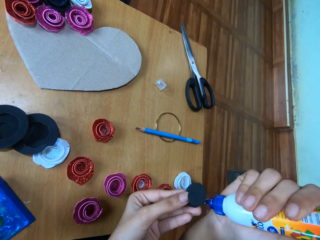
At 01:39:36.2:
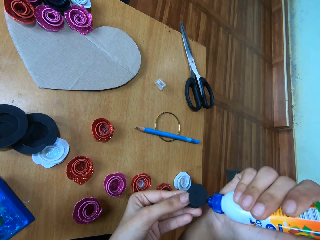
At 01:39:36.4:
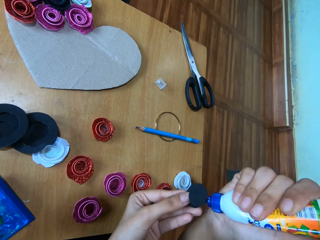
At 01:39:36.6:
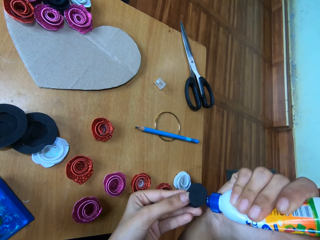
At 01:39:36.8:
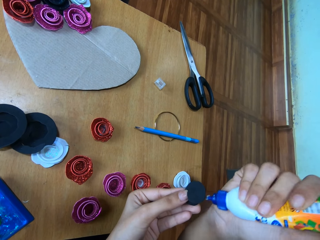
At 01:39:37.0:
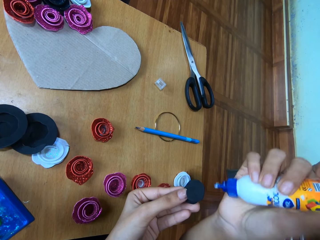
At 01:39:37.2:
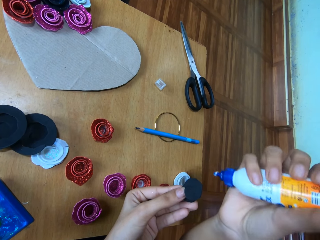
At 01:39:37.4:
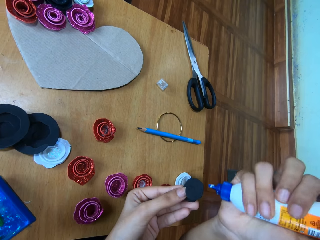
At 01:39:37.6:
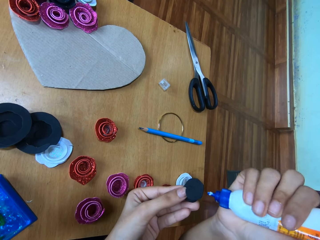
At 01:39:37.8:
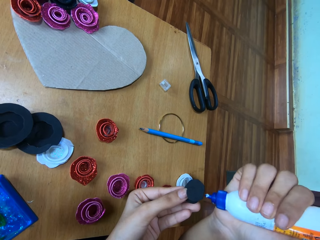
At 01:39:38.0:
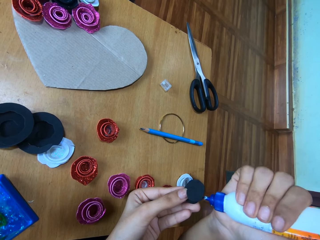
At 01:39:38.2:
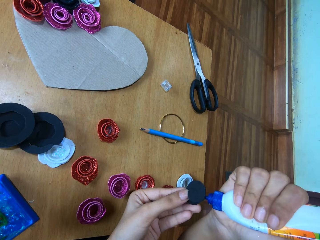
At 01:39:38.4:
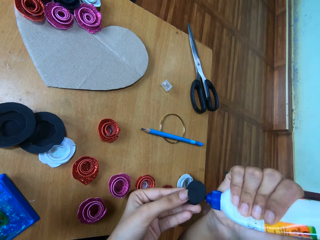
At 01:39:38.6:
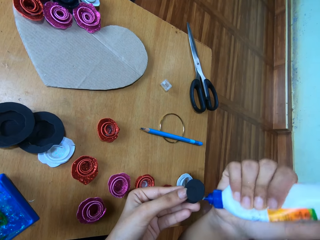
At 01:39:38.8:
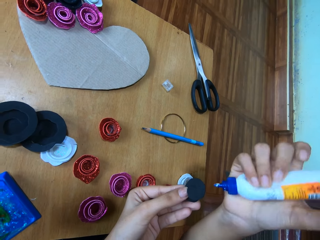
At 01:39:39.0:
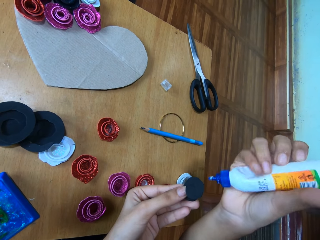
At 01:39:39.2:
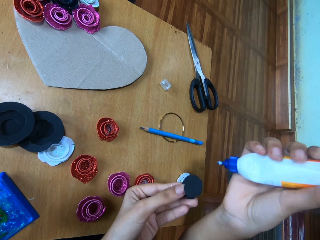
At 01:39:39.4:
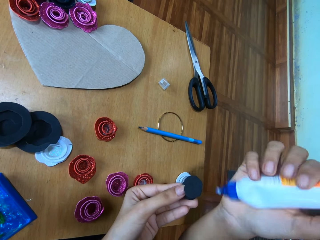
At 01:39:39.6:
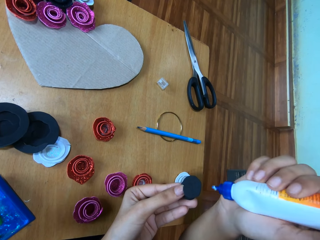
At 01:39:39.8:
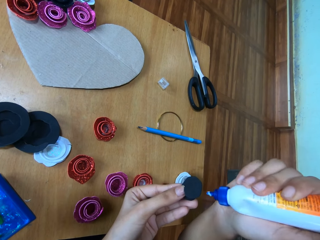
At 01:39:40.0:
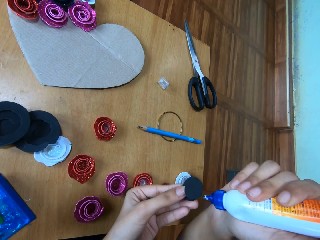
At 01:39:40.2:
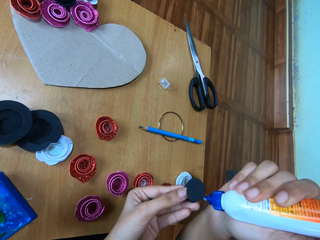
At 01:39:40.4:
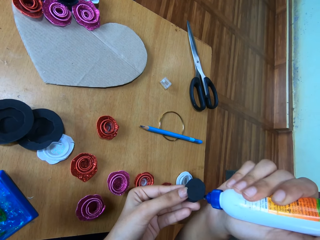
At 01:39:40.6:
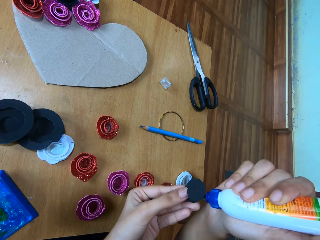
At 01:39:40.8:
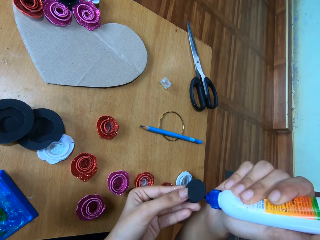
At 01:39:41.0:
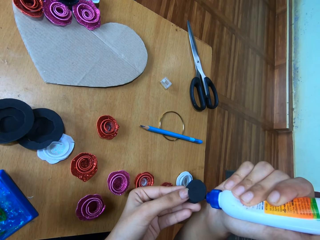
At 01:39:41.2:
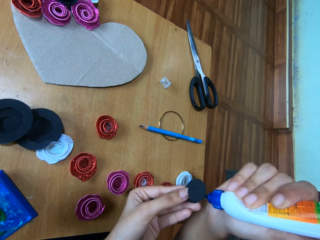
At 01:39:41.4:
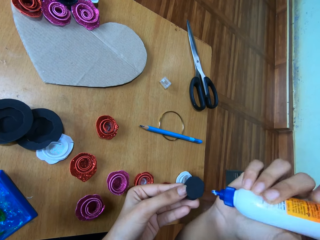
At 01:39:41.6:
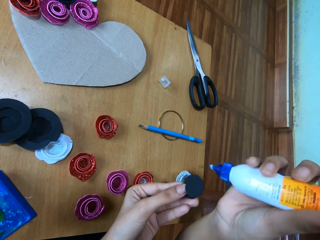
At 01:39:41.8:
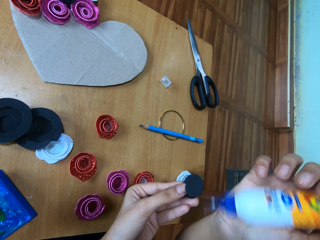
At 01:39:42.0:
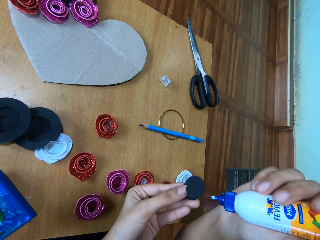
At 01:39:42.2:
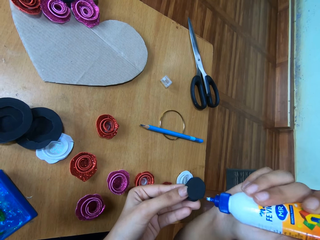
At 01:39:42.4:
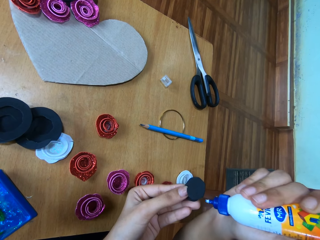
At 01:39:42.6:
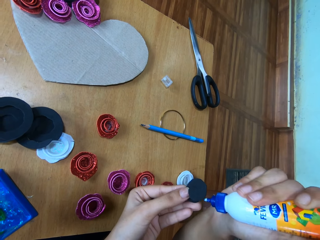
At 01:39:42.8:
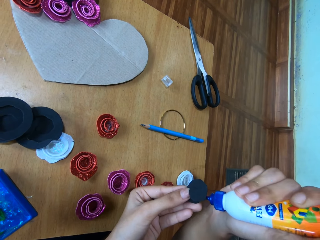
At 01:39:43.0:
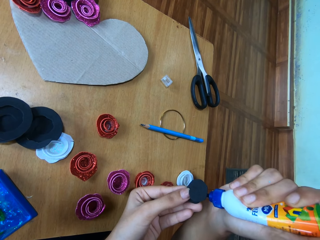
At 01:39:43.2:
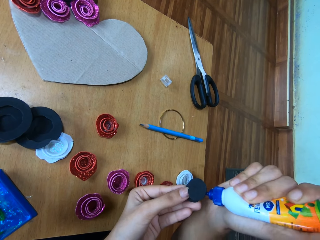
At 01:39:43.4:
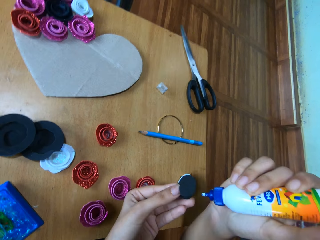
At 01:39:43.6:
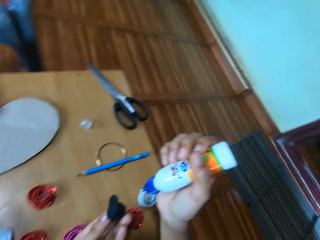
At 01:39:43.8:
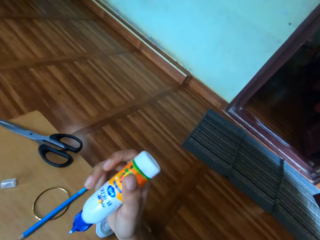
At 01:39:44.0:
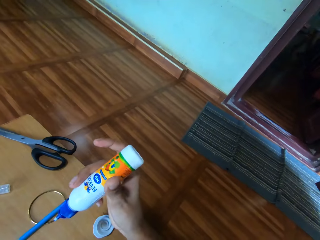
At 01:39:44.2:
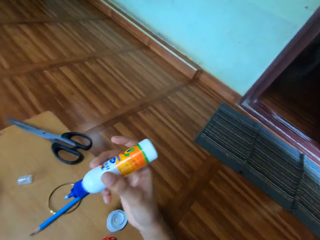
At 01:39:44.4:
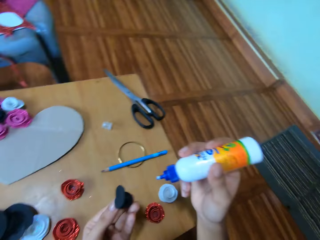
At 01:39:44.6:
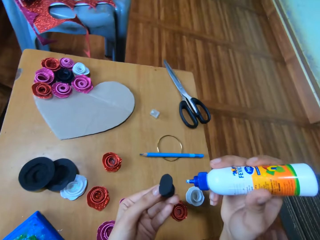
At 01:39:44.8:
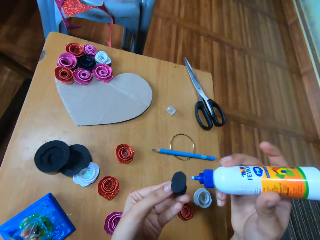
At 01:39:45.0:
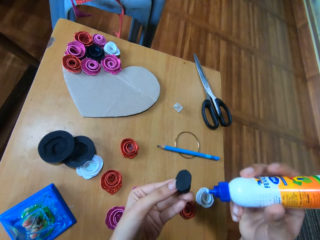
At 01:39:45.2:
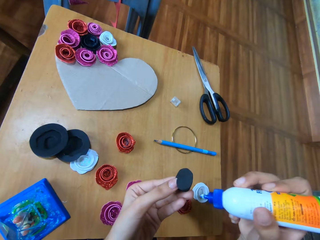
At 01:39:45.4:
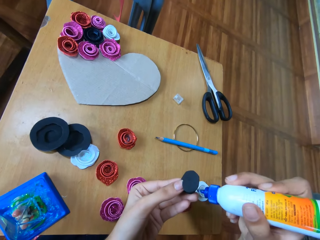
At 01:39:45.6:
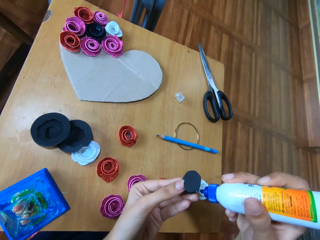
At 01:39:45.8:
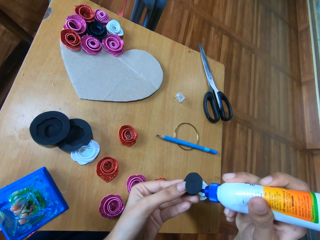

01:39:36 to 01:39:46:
The camera wearer applies the glue on the paper and squeezes the glue. They apply the glue on the paper and squeeze the glue. They apply the glue on the paper and squeeze the glue. They apply the glue on the paper and squeeze the glue.

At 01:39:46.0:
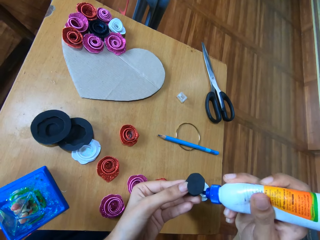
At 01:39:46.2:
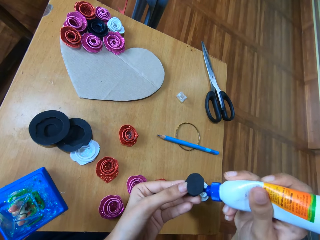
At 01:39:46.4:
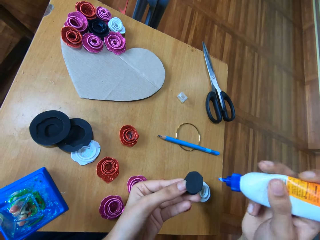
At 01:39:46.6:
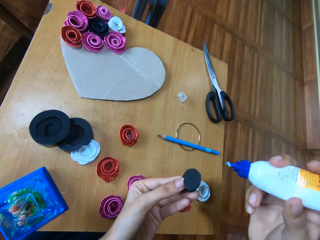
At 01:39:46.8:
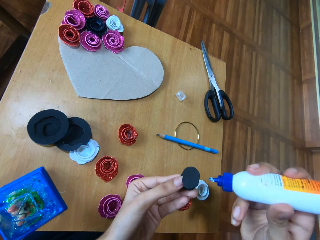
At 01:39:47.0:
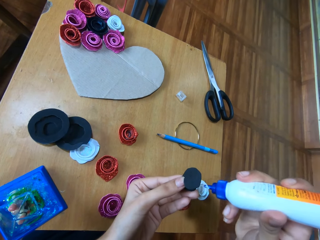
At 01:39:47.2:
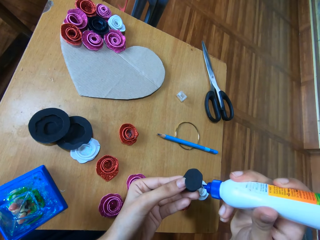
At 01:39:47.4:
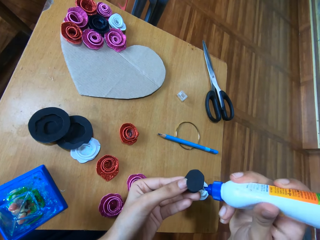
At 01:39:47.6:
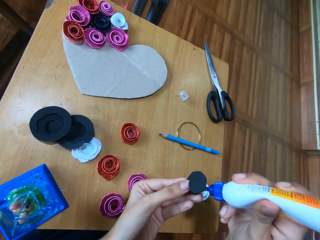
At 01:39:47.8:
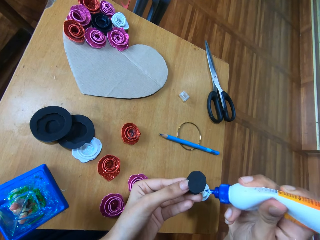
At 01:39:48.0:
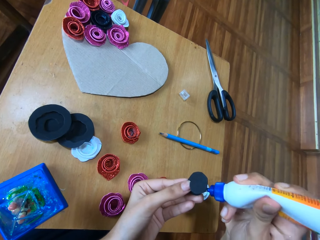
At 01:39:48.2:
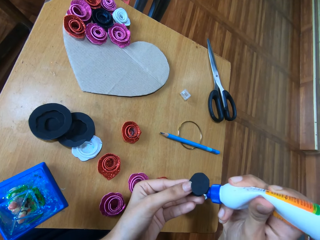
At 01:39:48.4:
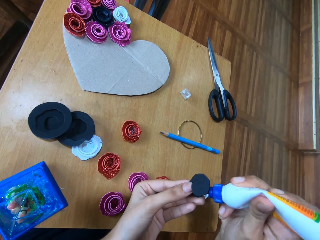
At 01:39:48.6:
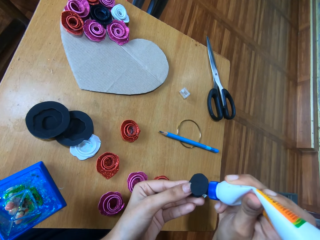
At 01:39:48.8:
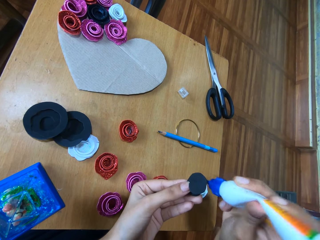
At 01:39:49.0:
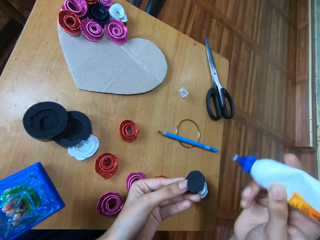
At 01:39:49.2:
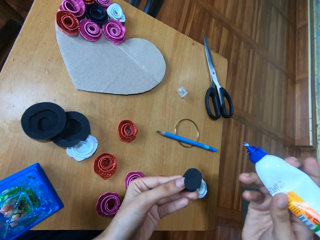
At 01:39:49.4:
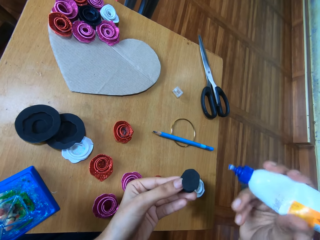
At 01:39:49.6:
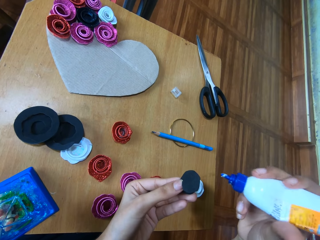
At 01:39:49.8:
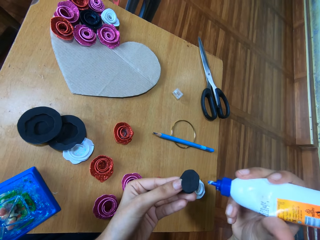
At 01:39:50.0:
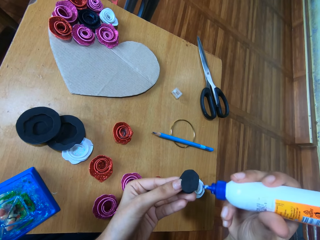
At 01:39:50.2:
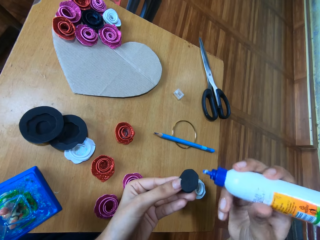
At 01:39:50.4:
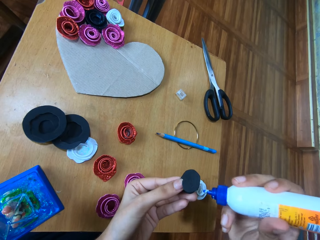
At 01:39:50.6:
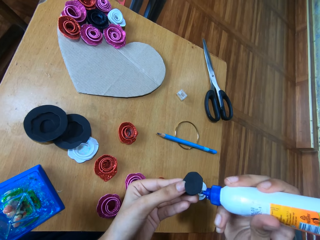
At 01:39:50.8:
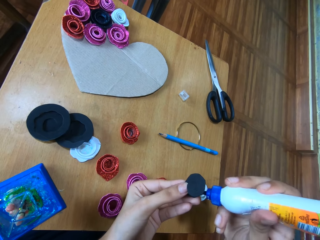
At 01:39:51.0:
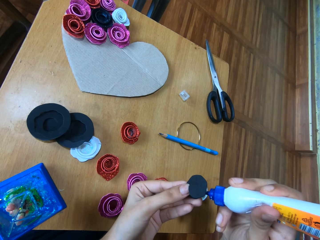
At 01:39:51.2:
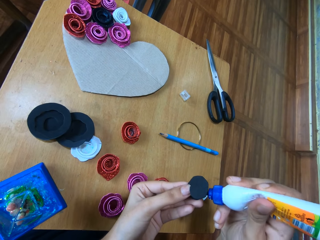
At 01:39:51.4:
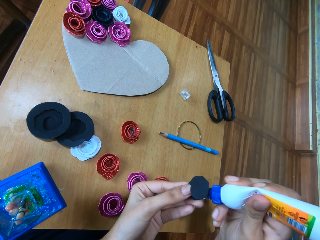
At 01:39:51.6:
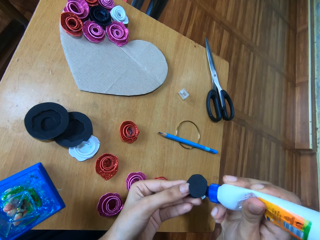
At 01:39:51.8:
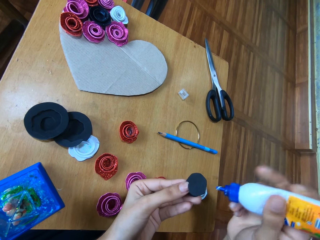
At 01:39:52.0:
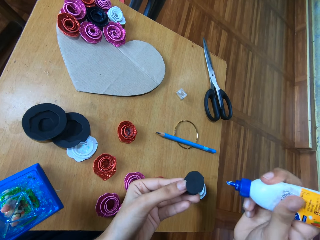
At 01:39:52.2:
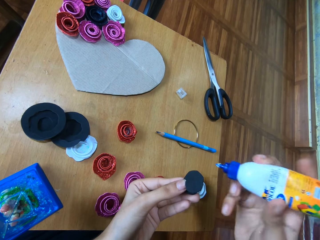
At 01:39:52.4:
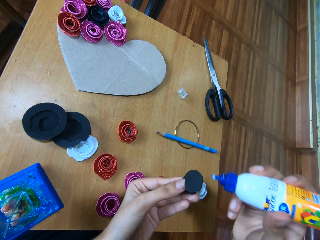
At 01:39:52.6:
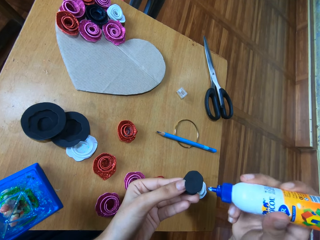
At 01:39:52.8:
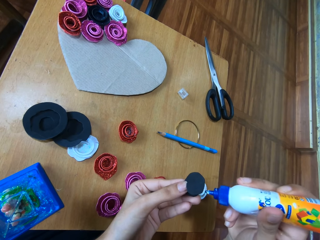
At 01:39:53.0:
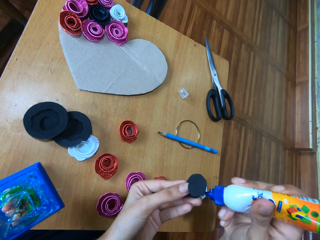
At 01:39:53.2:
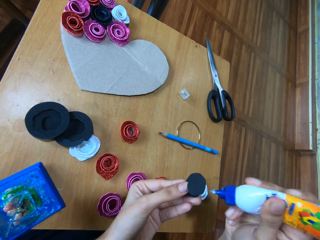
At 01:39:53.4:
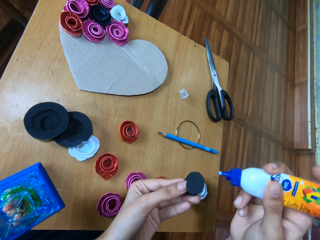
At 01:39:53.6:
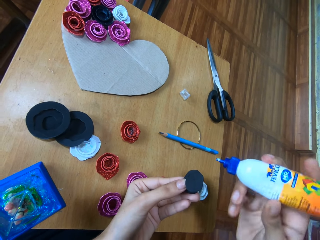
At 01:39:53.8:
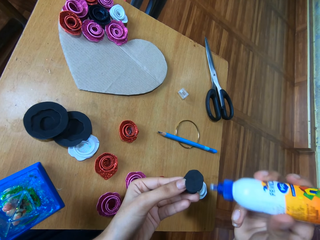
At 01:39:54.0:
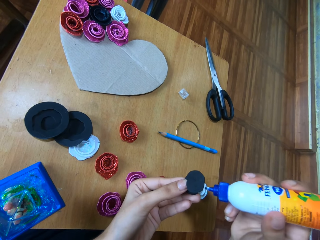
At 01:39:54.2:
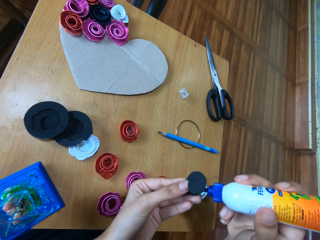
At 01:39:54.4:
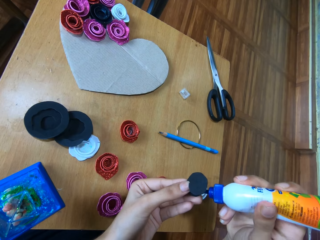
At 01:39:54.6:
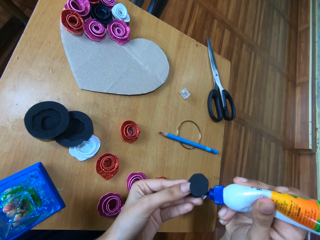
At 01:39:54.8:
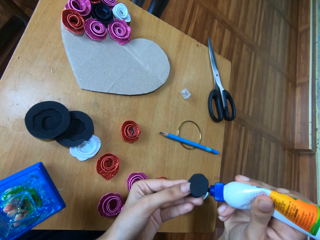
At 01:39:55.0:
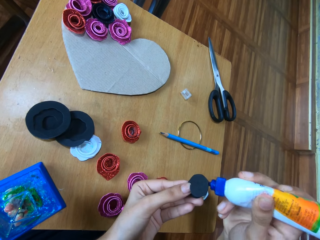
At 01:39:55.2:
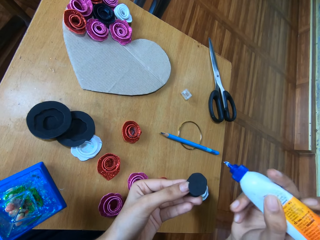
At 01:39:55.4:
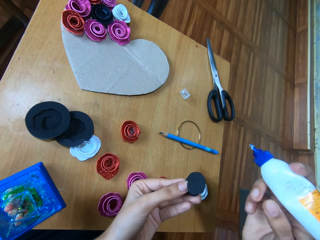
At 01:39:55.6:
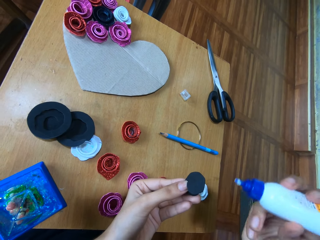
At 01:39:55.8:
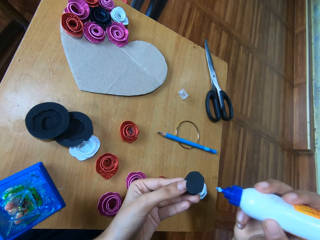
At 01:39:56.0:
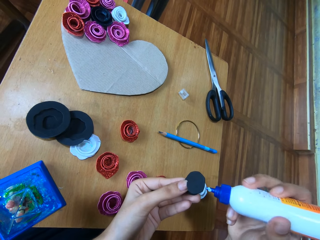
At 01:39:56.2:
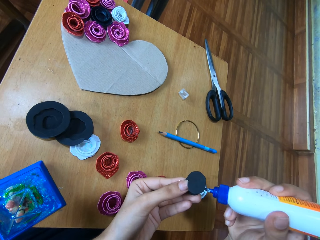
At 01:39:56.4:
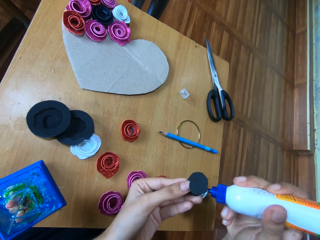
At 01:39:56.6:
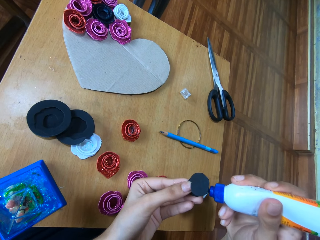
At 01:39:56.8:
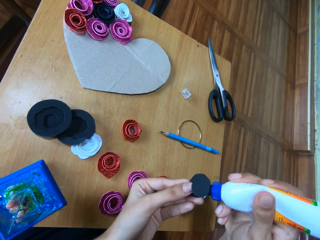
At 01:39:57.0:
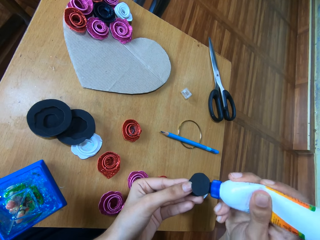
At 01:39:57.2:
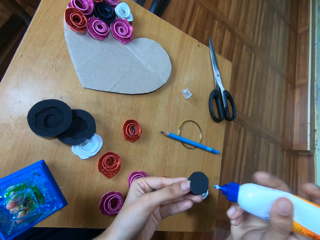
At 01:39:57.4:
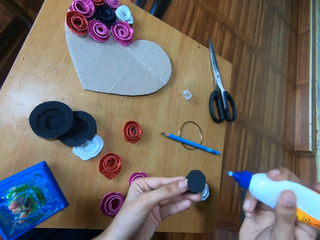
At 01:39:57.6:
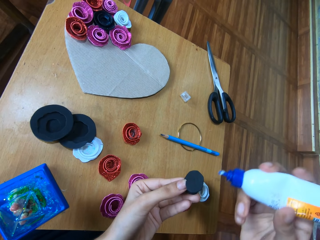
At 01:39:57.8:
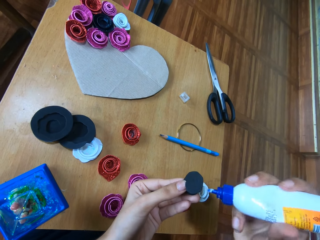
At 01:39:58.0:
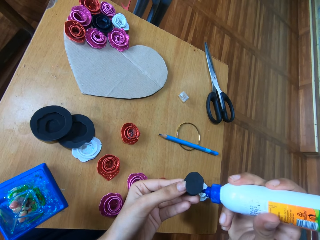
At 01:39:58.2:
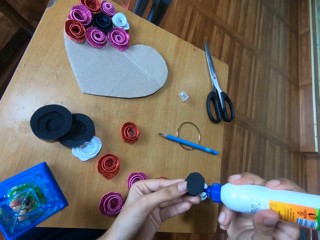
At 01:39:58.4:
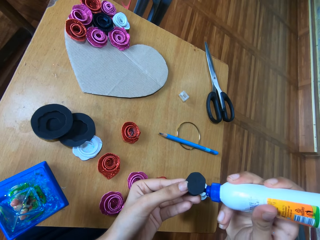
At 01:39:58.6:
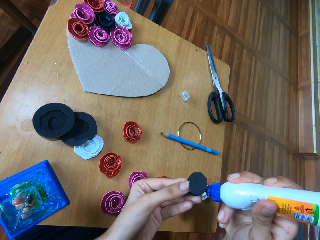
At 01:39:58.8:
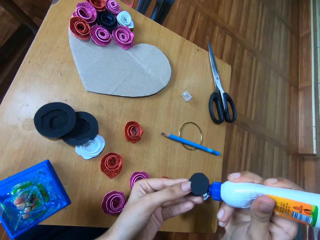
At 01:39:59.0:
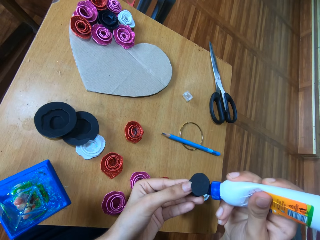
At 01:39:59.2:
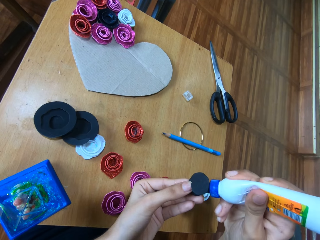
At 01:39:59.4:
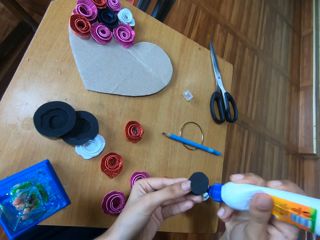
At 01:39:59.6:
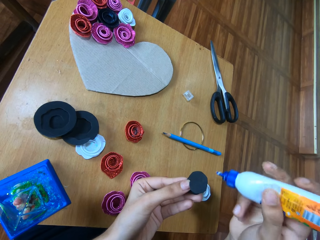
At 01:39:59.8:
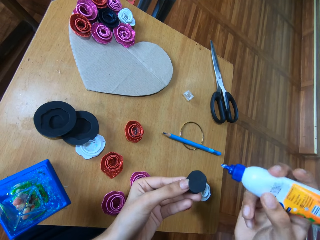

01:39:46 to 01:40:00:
The camera wearer applies the glue on the paper and squeezes the glue. They apply the glue on the paper and squeeze the glue. They apply the glue on the paper and squeeze the glue. They apply the glue on the paper.
